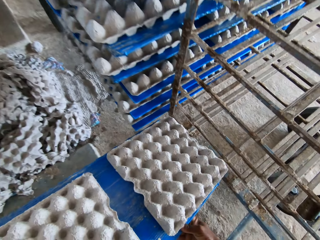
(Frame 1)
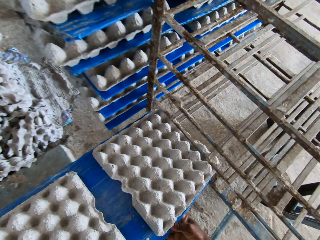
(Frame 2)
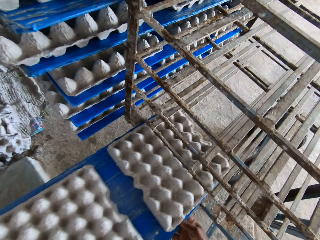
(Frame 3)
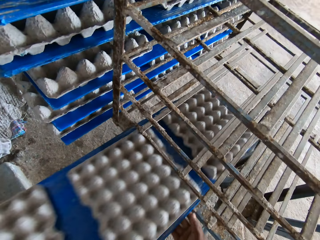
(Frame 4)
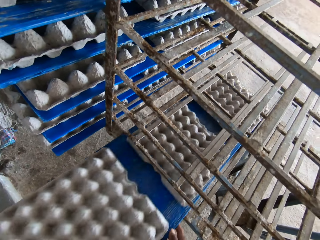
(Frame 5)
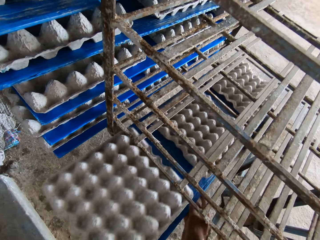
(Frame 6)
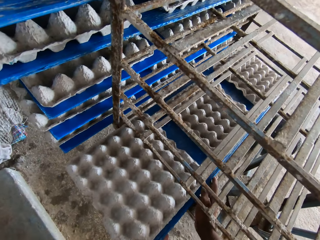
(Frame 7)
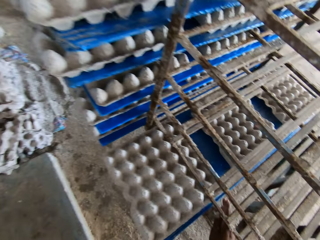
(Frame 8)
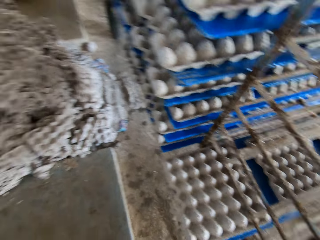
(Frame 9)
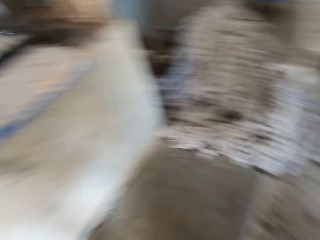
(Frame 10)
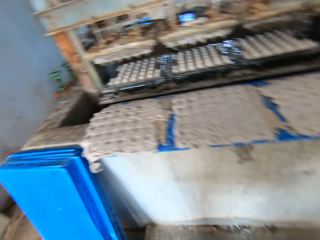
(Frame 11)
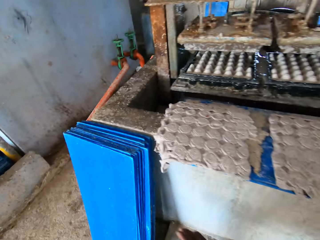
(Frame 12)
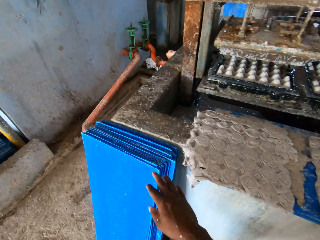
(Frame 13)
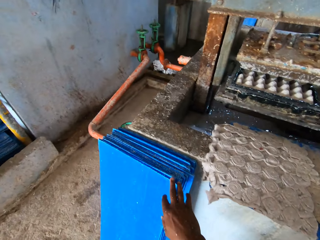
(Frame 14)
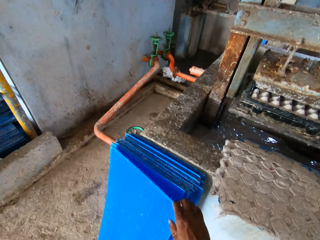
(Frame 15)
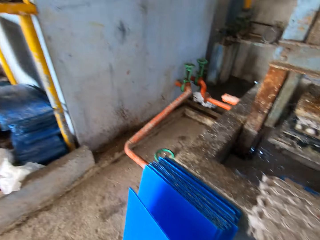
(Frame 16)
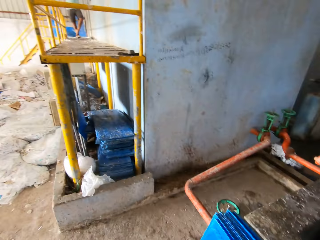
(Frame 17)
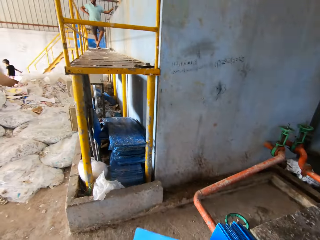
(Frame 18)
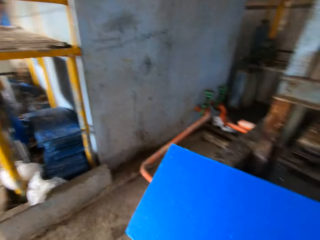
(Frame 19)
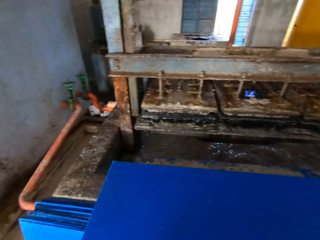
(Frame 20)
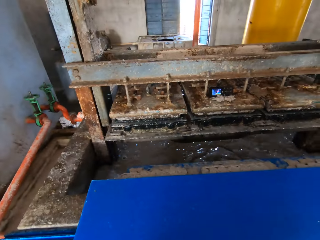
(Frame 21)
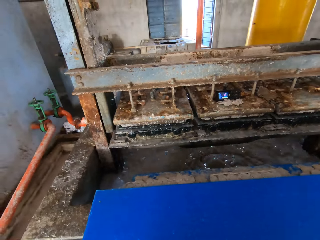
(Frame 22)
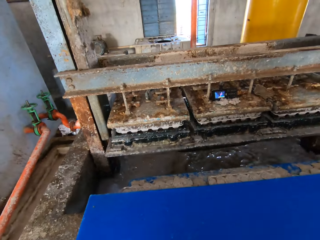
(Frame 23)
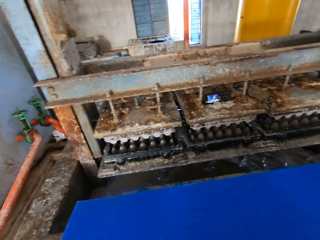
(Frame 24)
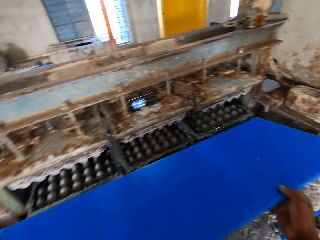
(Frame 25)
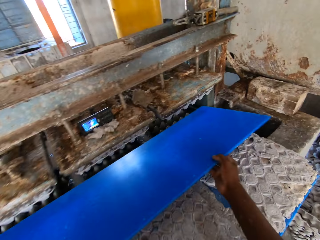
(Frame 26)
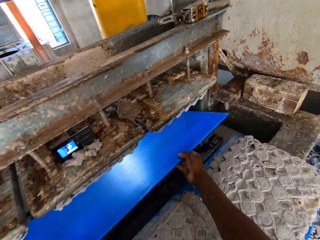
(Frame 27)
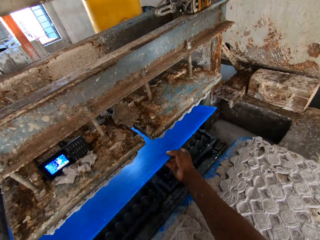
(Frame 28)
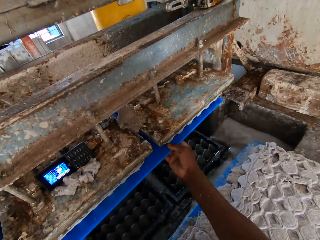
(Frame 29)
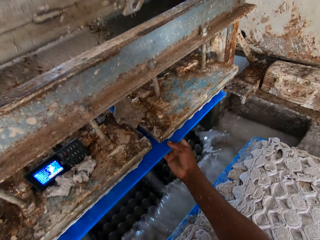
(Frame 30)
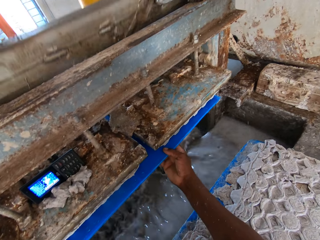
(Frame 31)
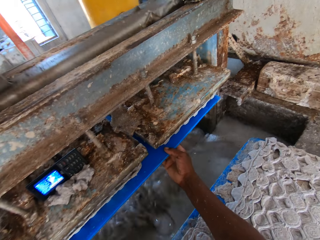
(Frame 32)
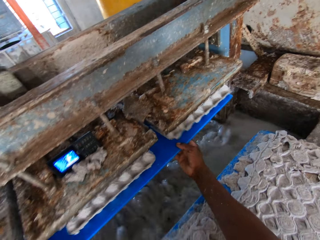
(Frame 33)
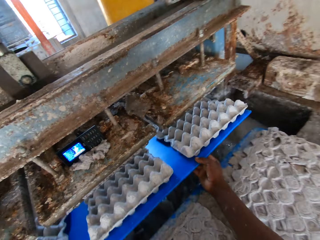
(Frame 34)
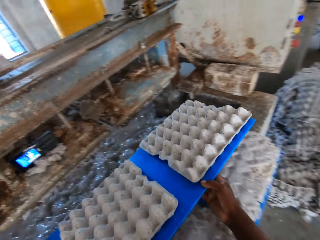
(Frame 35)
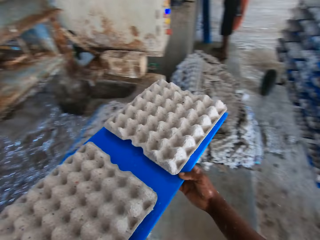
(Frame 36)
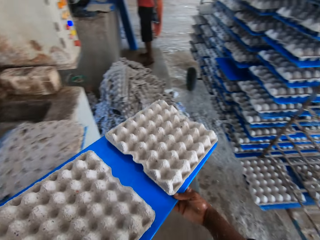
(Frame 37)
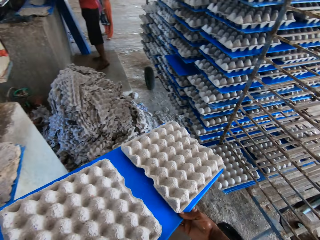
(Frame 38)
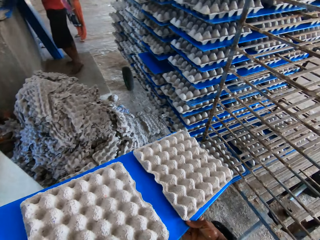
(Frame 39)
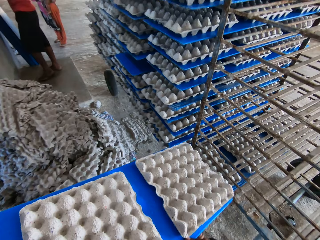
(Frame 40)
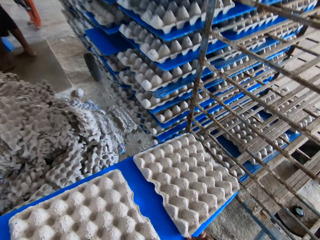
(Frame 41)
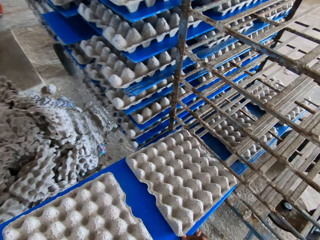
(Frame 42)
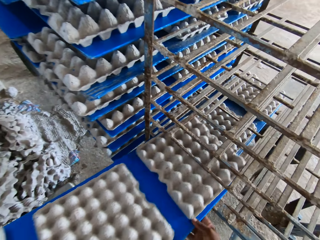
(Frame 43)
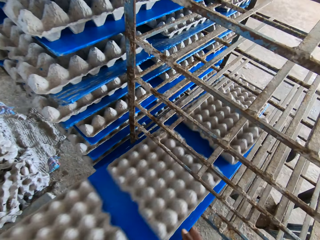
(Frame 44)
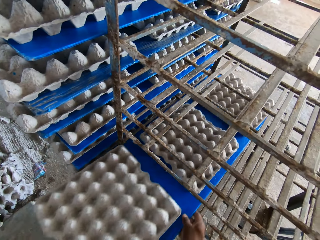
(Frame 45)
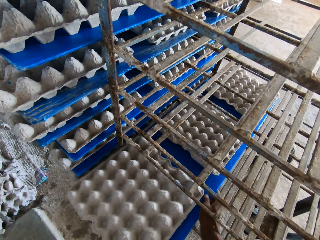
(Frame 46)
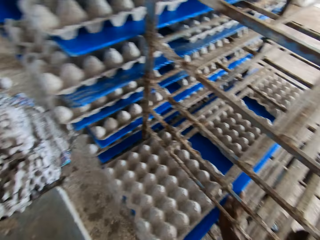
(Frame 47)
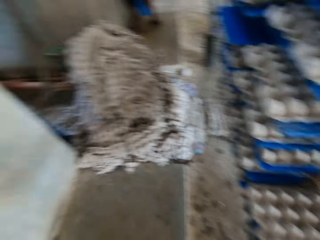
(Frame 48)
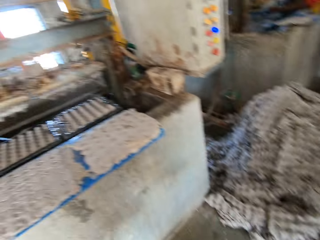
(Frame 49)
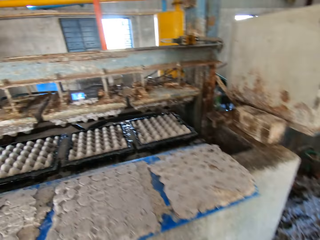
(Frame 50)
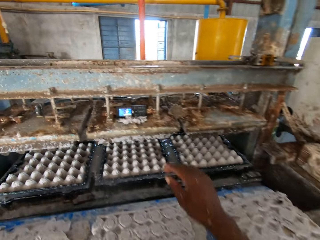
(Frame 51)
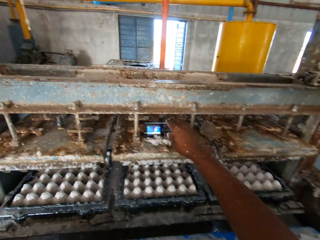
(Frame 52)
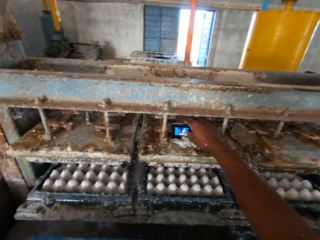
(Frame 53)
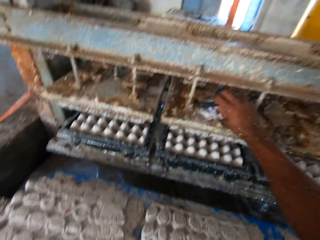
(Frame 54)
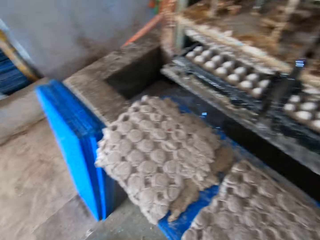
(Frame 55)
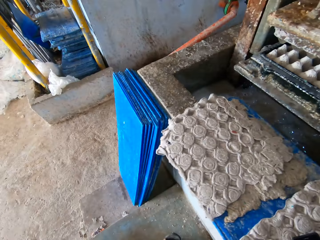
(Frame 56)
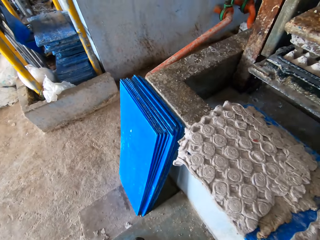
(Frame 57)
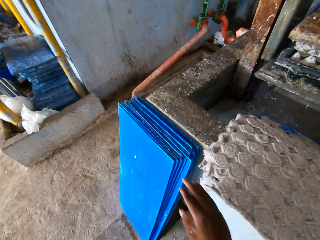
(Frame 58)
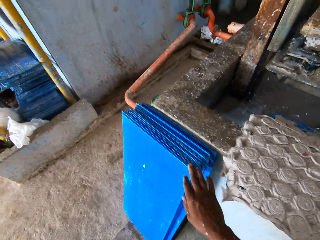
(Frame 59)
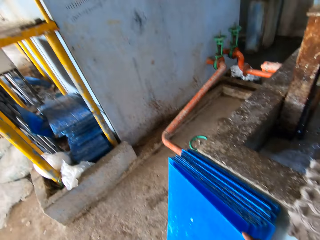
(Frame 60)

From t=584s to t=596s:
The camera wearer places the plastic sheet of egg trays in the rack with his hands. He turns back and walks forward. He picks up a plastic sheet from the stack of plastic sheets on the floor with his right hand. He places the plastic sheet in the egg tray machine with his hands. He takes out the plastic sheet from the egg tray machine with his hands. He places the plastic sheet of egg trays in the rack with his hands. He turns back. He picks up a phone from the egg tray machine with his right hand.

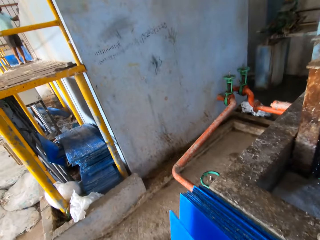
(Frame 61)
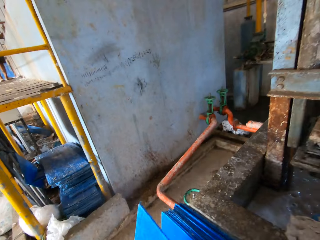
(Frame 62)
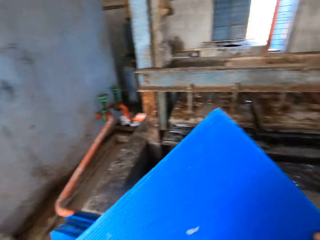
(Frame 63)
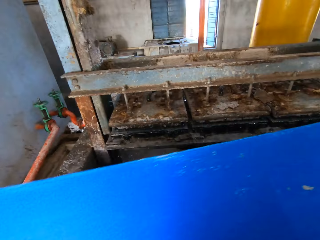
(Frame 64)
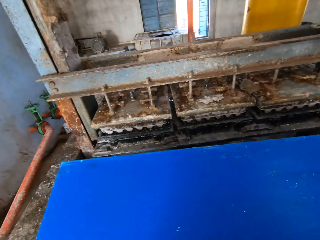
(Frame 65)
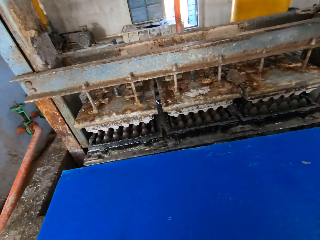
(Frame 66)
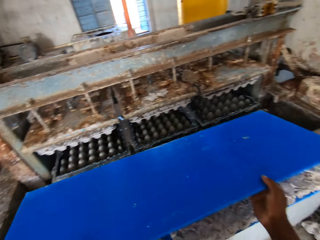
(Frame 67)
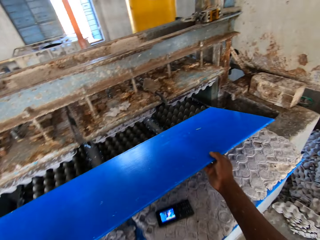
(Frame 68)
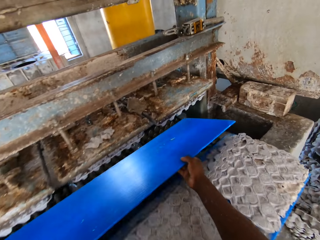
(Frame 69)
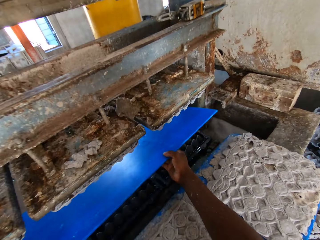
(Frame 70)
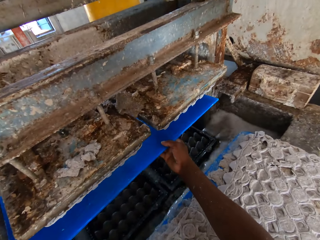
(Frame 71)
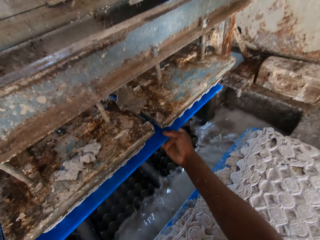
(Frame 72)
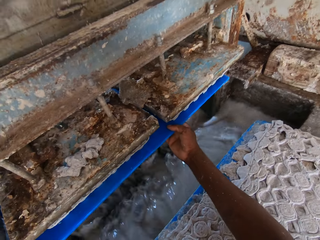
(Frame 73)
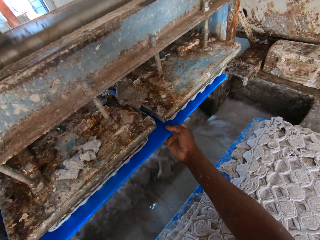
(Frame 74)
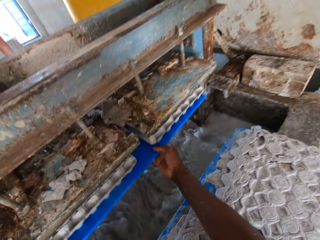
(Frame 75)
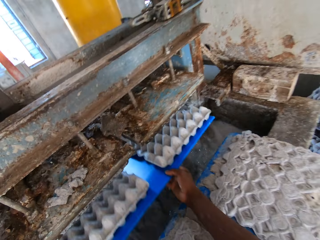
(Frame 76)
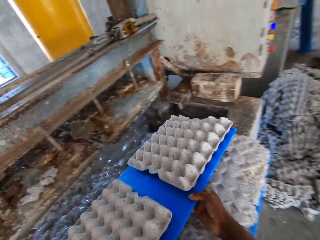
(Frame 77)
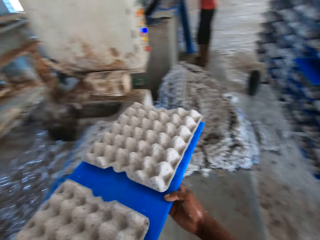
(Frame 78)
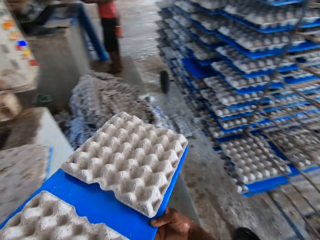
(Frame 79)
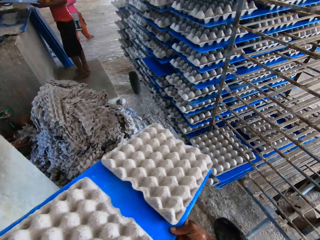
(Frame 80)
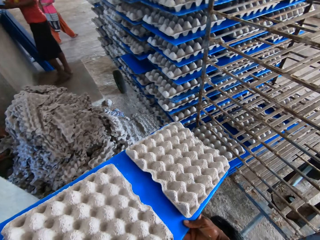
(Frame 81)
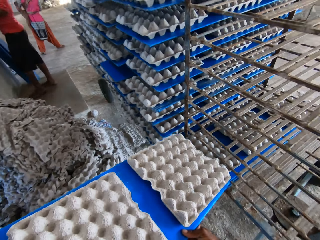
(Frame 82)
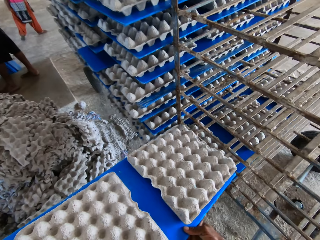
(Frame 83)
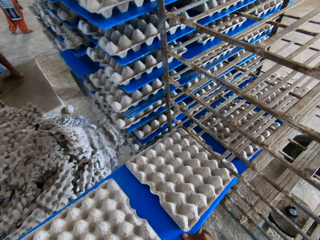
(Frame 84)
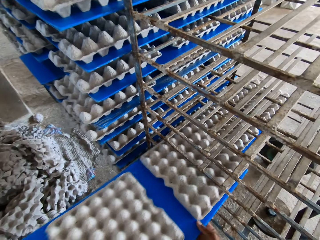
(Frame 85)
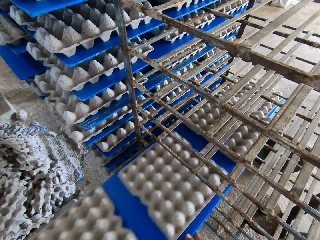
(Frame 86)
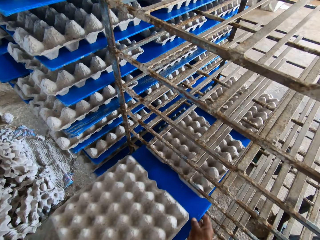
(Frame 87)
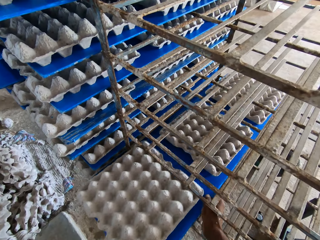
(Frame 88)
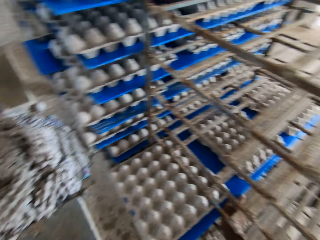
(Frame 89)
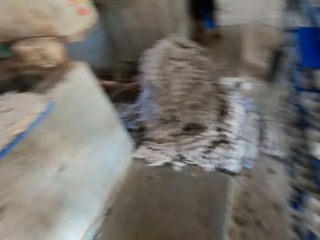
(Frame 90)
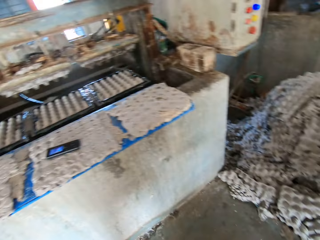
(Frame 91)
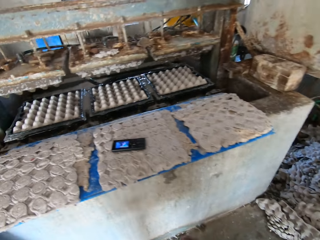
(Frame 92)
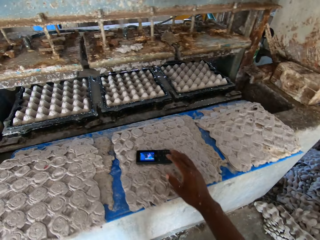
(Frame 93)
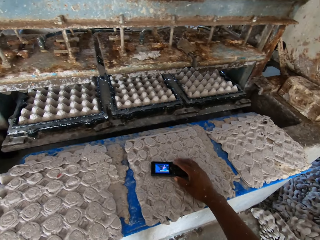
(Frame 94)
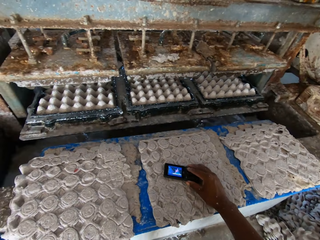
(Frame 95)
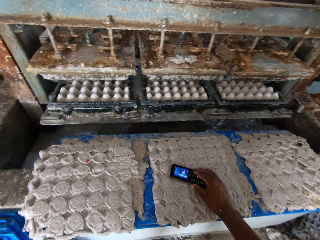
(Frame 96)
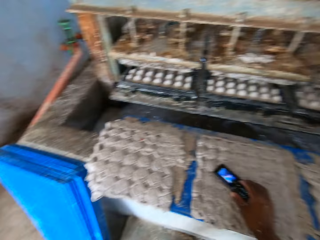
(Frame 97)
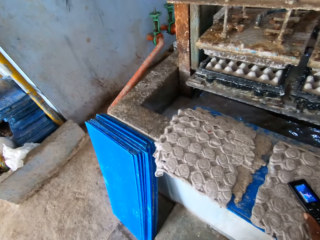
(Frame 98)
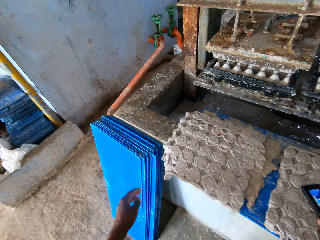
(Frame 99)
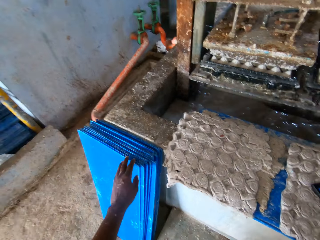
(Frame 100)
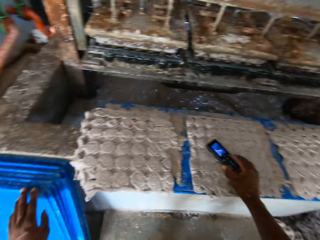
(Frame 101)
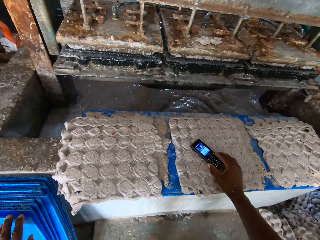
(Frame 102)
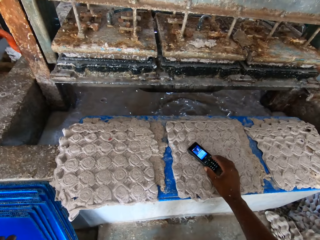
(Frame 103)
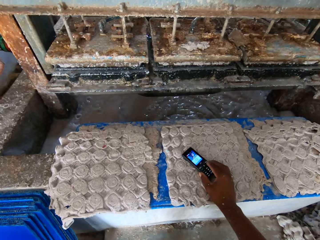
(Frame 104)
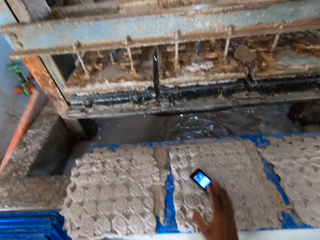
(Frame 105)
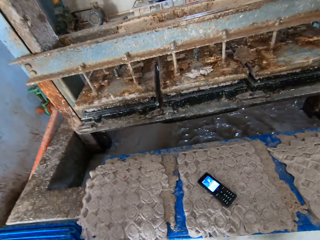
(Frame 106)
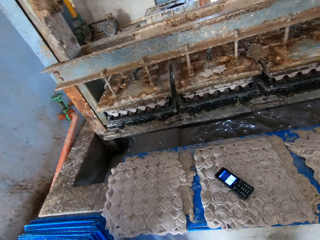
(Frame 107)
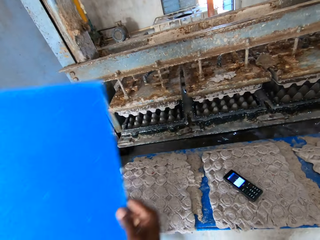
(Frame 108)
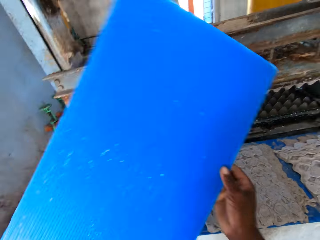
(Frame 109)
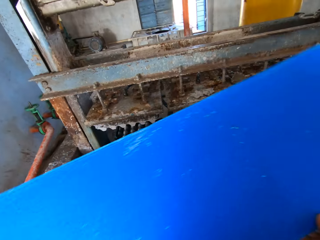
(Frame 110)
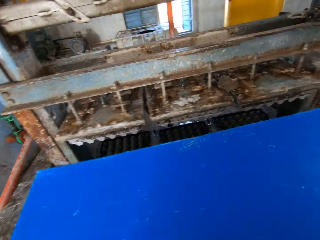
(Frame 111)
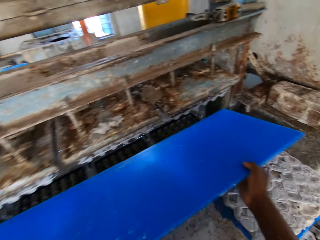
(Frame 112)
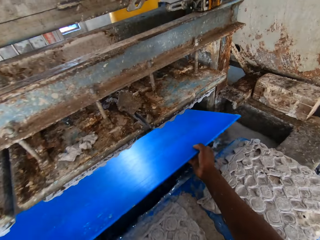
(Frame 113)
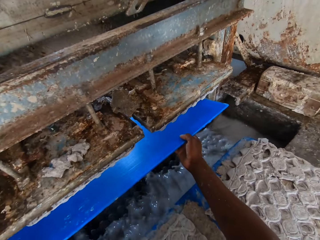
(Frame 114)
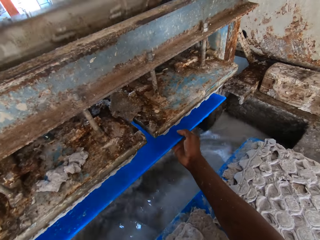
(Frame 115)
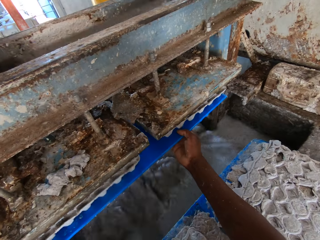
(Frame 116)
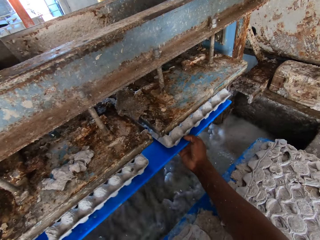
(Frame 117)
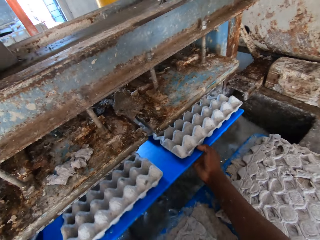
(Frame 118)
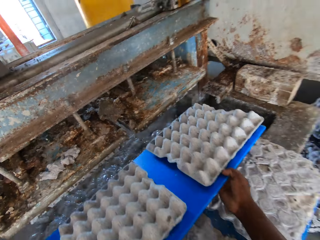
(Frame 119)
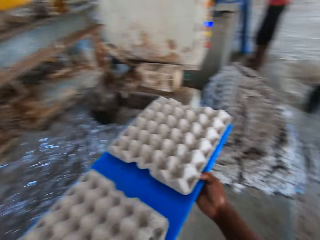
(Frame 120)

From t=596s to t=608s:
The camera wearer picks up a plastic sheet from the stack of plastic sheets on the floor with his right hand. He places the plastic sheet in the egg tray machine with his hands. He takes out the plastic sheet from the egg tray machine with his hands. He places the plastic sheet of egg trays in the rack with his hands. He turns back. He operates the phone on a plastic sheet of egg trays with his right hand. He touches a plastic sheet on the stack of plastic sheets on the floor with his left hand. He picks up the plastic sheet from the stack of plastic sheets on the floor with his hands. He places the plastic sheet in the egg tray machine with his hands. He takes out the plastic sheet from the egg tray machine with his hands.
